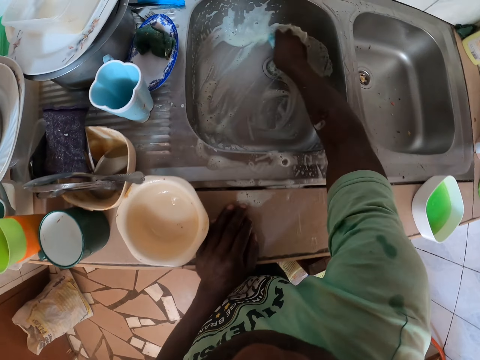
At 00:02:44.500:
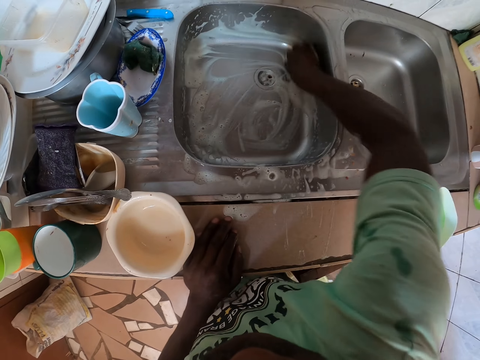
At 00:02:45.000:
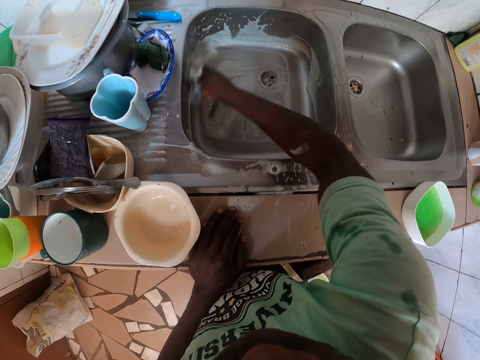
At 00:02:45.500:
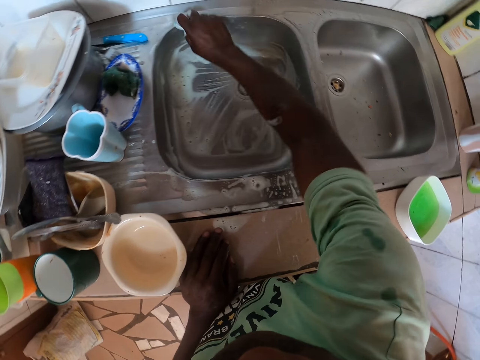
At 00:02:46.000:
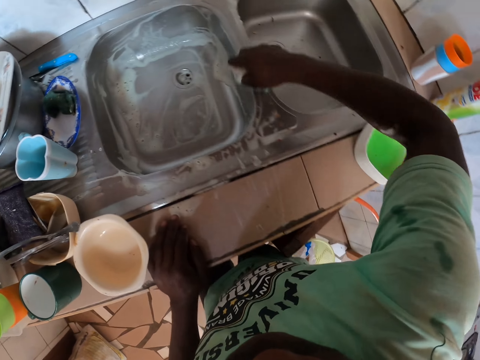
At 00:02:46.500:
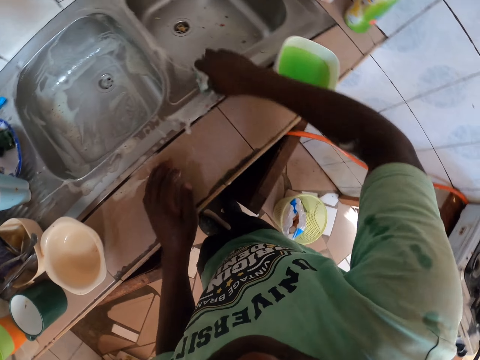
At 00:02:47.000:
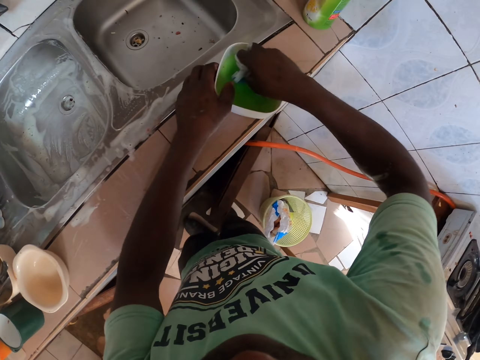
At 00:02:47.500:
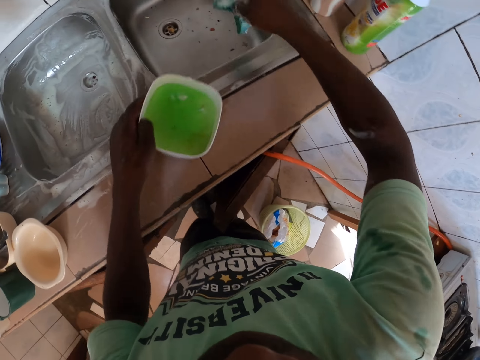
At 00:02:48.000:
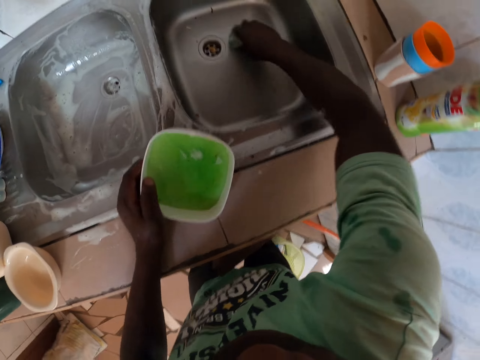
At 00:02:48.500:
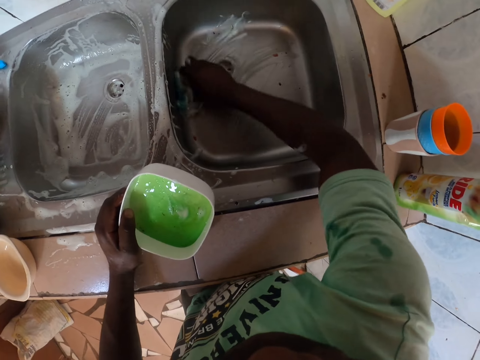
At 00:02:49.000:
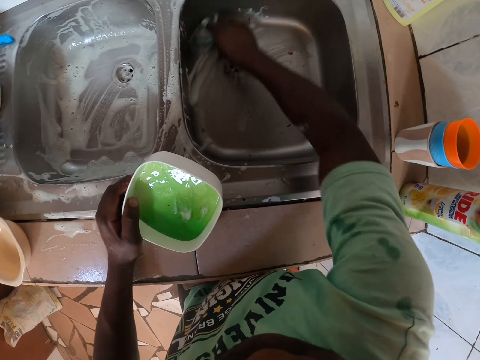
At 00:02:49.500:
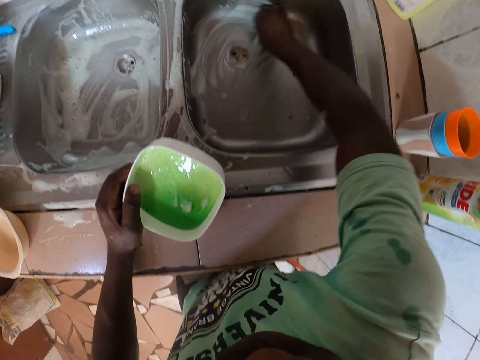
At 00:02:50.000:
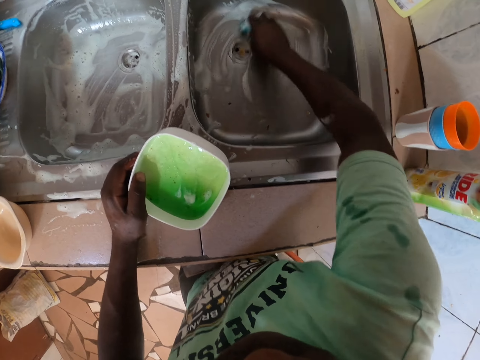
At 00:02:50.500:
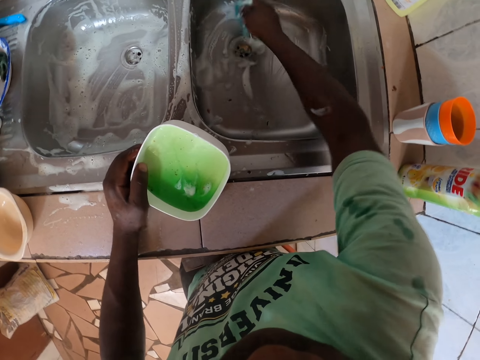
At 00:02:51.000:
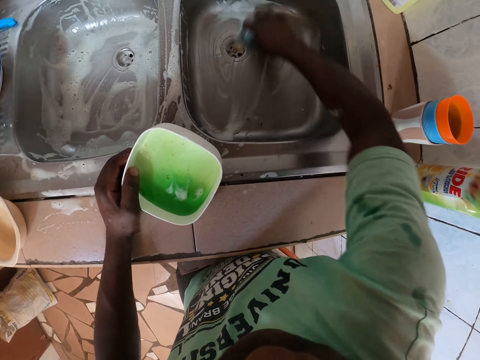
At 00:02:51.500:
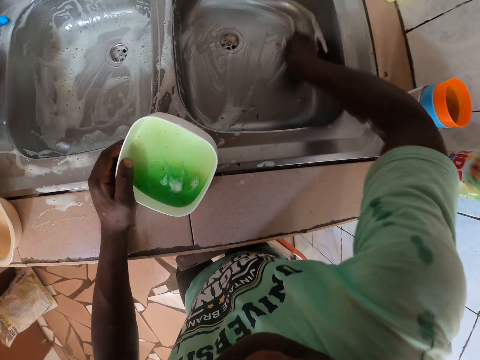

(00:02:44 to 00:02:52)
The camera wearer dips the Scotch-Brite into the soap. They clean the sink with the Scotch-Brite.

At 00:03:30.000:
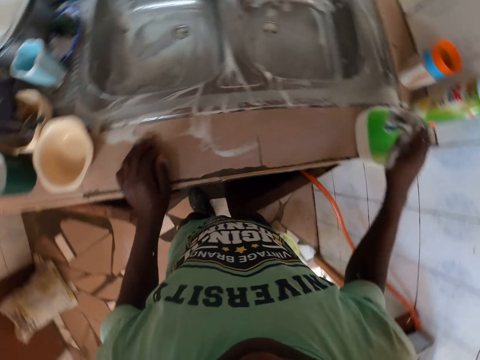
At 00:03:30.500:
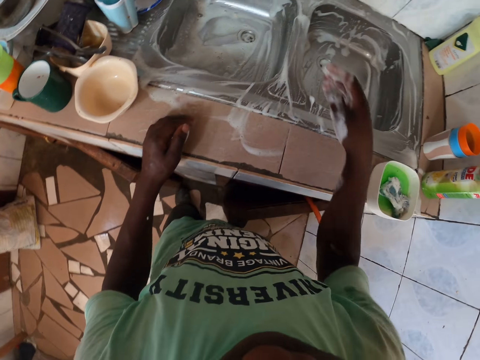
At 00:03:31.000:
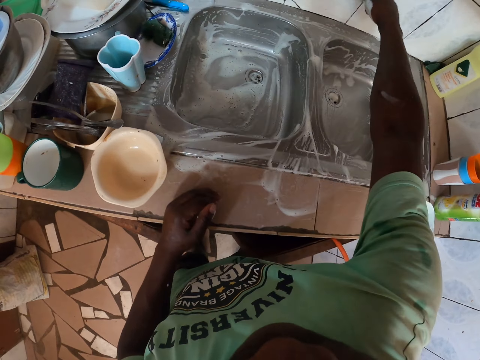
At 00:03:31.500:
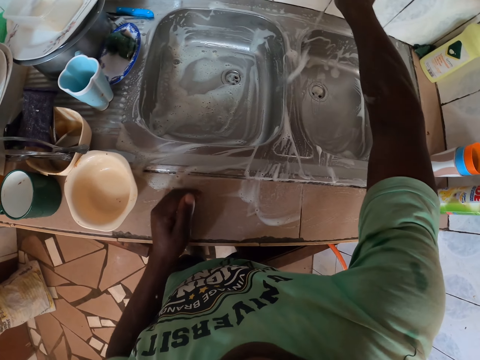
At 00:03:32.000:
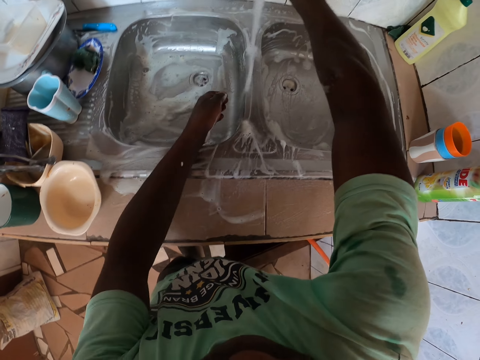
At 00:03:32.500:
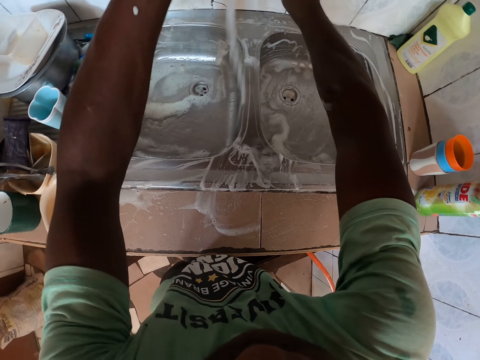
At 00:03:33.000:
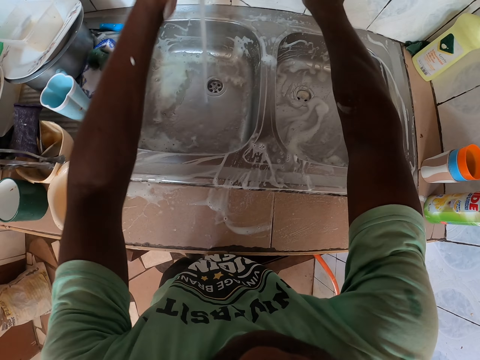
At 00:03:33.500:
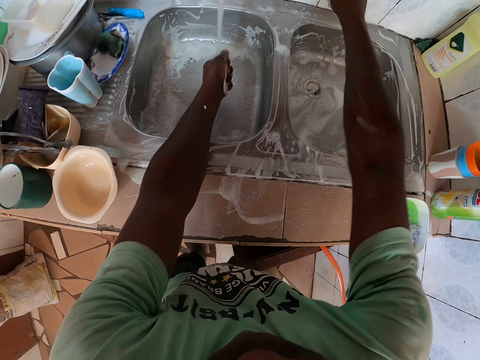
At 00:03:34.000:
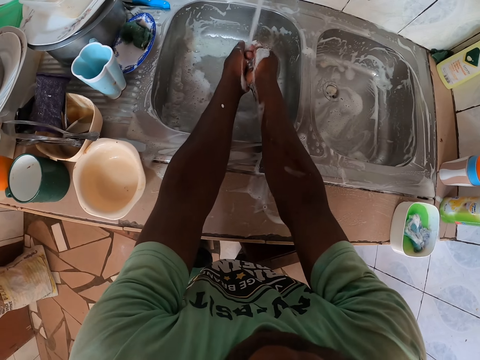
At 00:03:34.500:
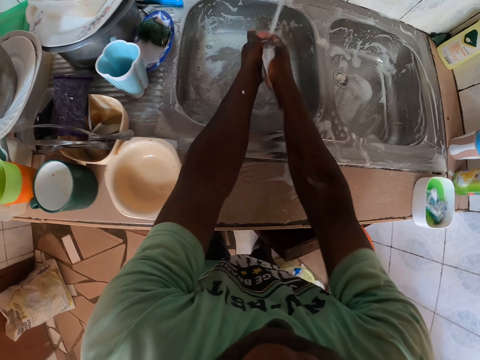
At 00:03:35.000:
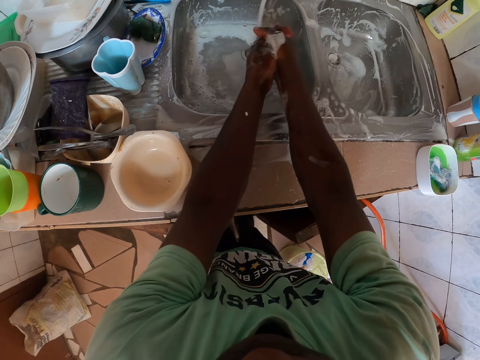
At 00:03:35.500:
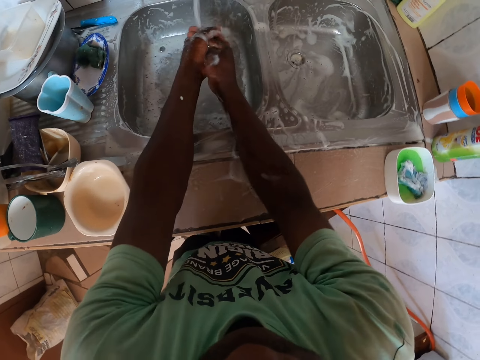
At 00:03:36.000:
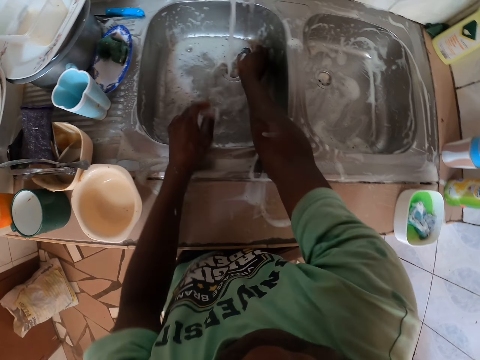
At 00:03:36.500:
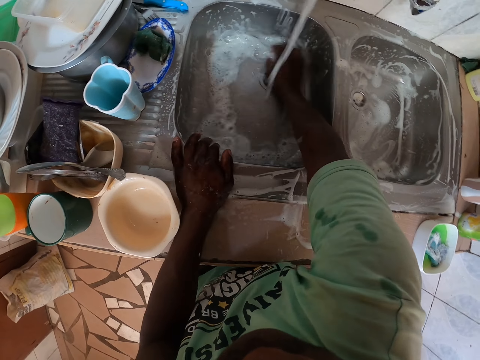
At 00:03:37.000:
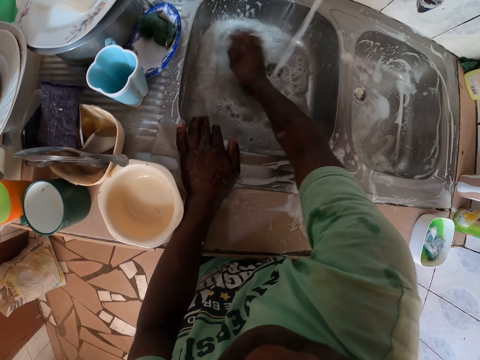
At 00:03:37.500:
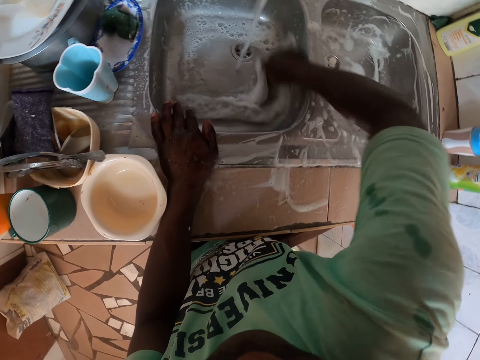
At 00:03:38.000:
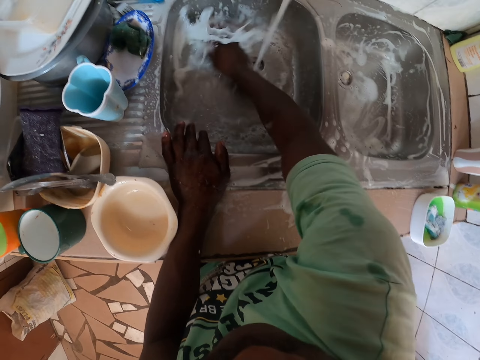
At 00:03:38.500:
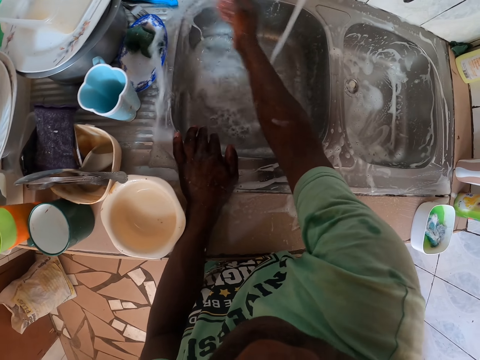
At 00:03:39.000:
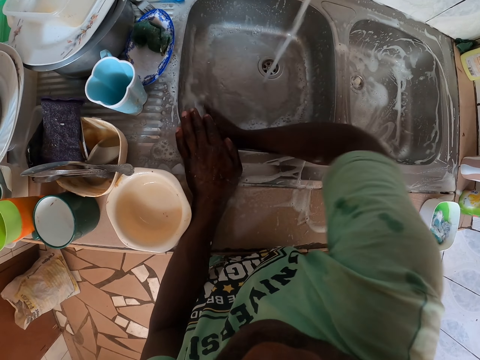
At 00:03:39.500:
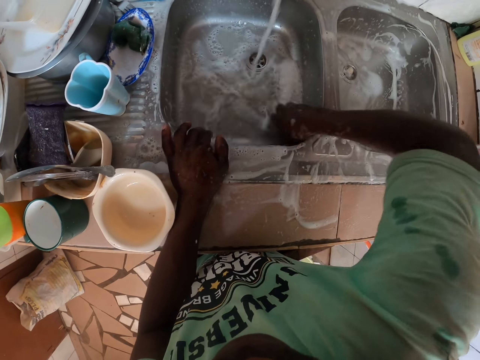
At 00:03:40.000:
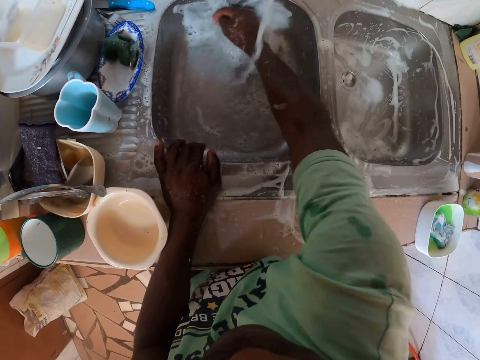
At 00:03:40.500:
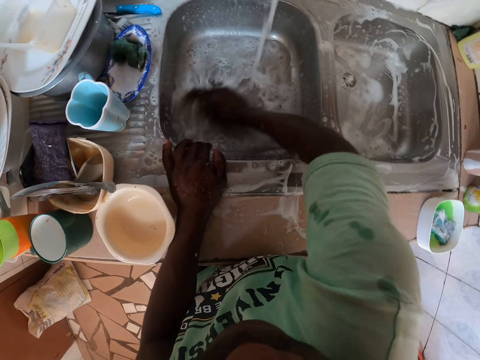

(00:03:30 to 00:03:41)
The camera wearer turns on the sink and washes the sink. They rinse the hands. They rinse the sink.

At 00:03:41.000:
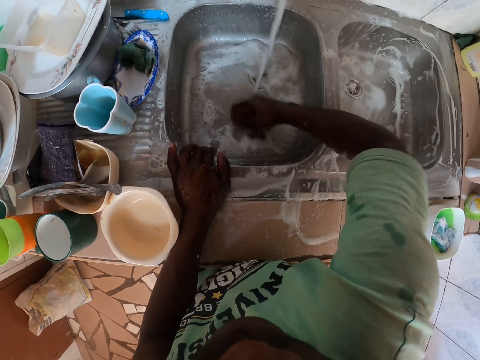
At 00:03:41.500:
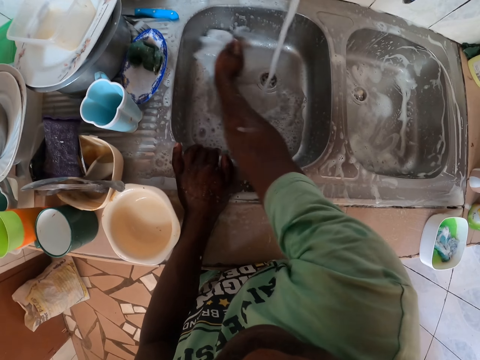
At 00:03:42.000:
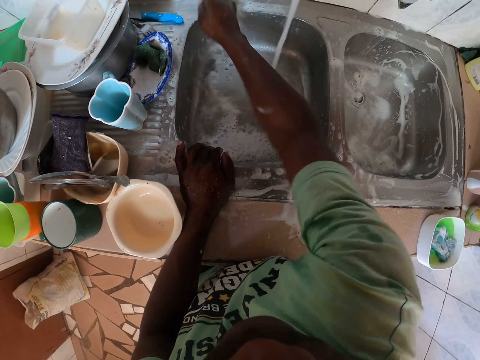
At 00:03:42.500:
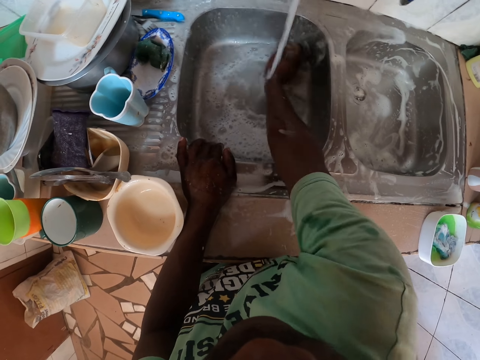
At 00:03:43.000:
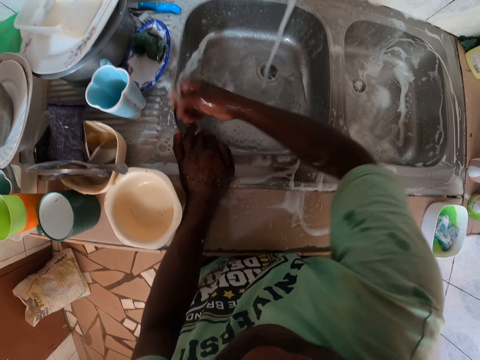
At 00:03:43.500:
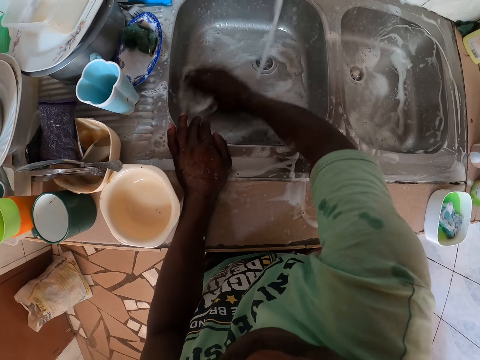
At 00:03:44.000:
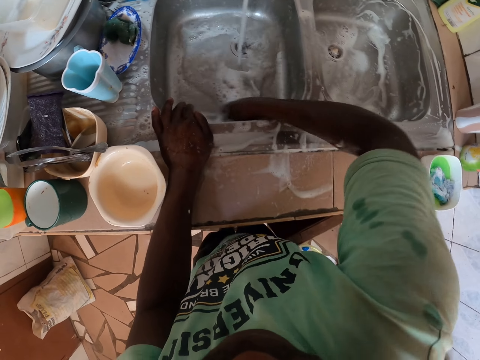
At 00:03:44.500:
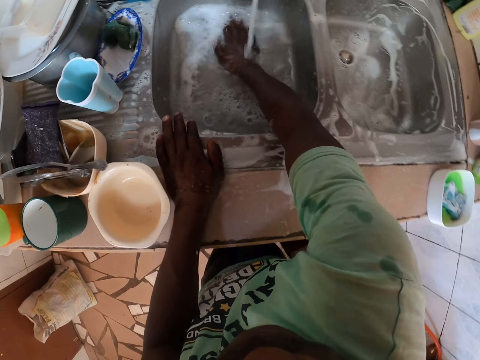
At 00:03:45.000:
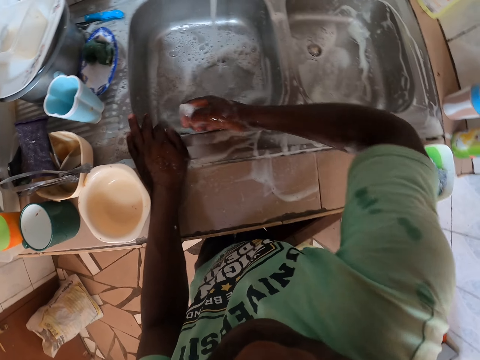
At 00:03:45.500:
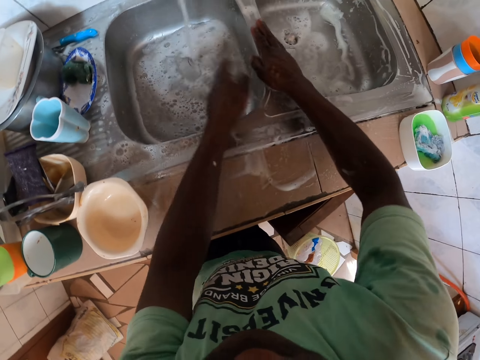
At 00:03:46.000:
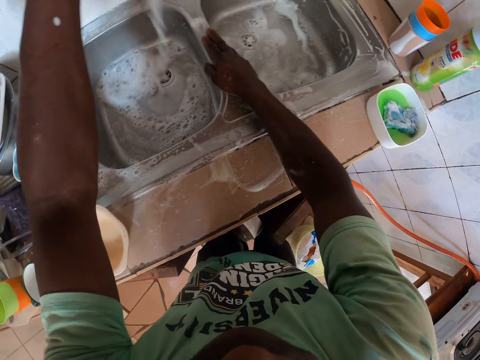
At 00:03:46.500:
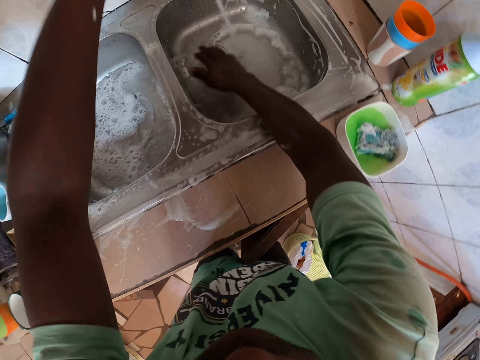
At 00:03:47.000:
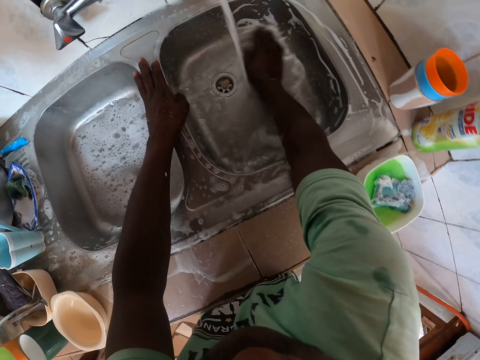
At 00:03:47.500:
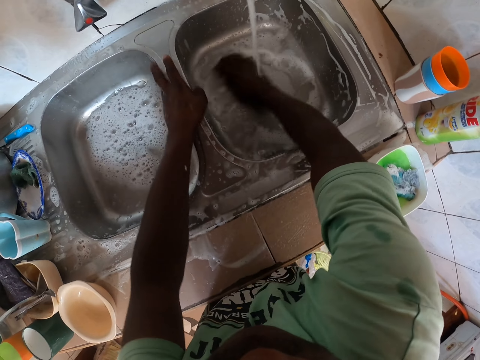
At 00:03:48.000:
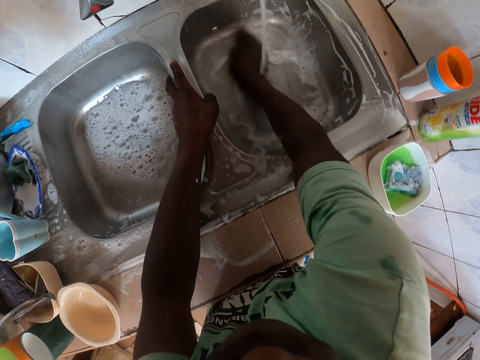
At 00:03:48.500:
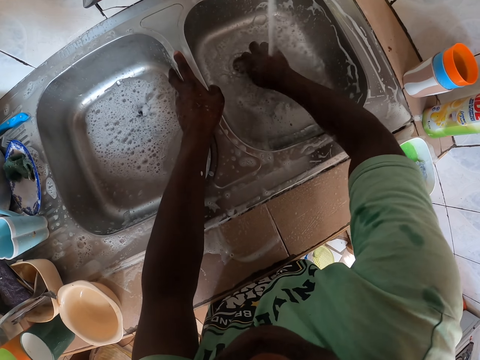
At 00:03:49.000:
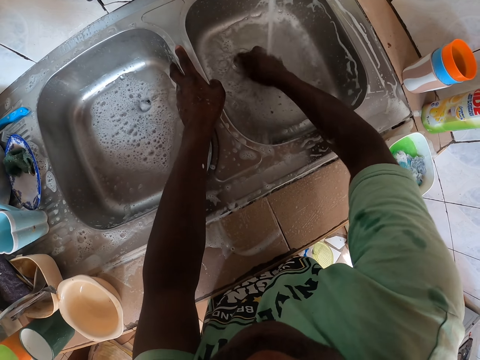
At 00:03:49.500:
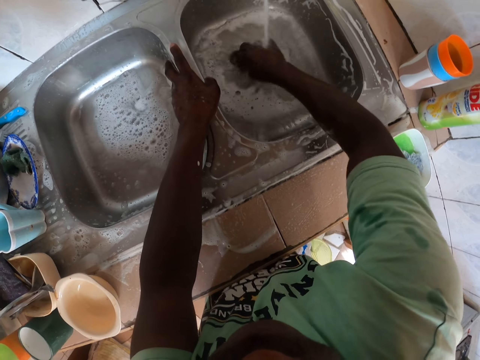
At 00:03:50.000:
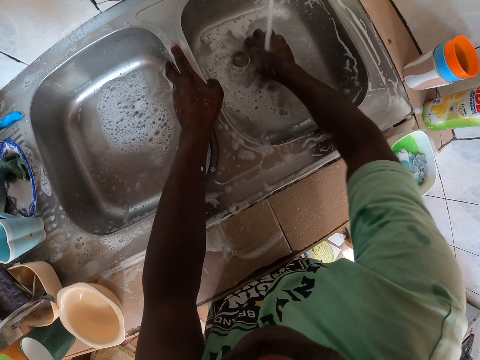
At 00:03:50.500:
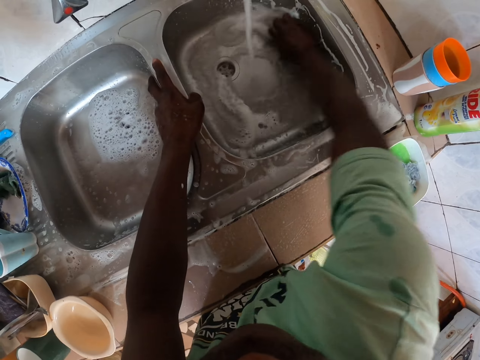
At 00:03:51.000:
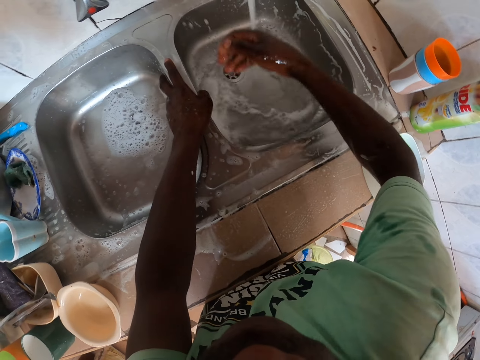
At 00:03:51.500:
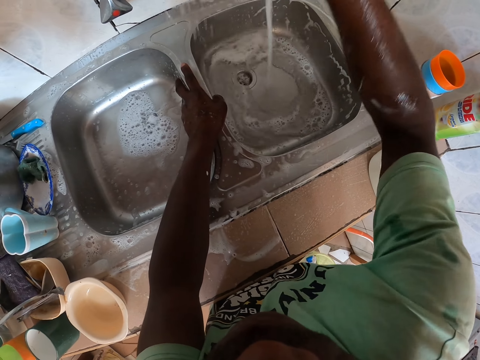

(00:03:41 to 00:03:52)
The camera wearer rotates the tap. They rinse the sink.
